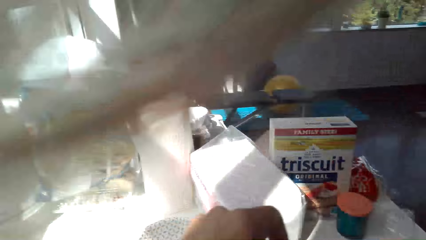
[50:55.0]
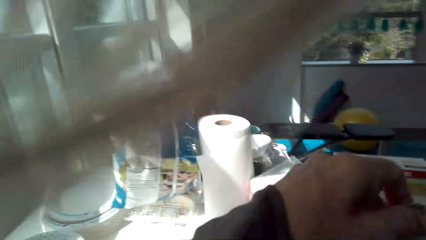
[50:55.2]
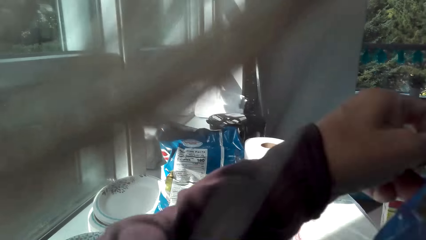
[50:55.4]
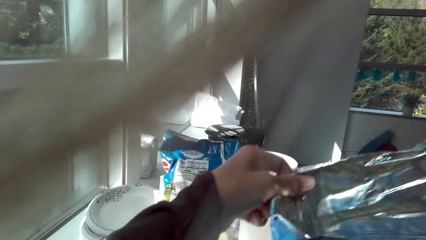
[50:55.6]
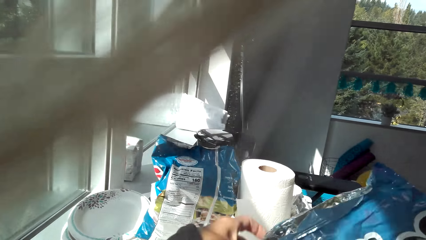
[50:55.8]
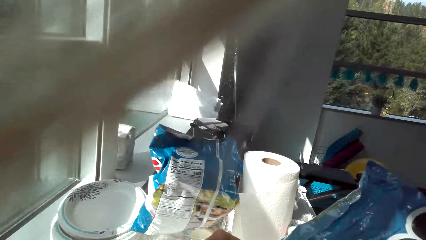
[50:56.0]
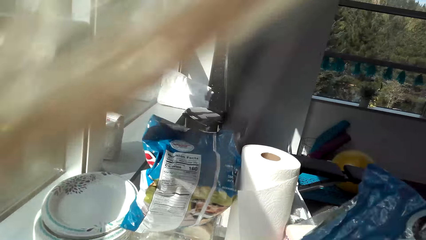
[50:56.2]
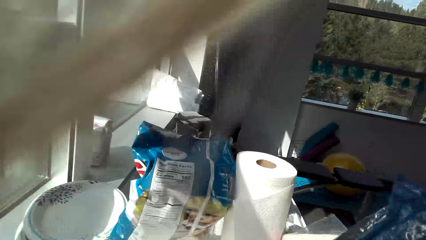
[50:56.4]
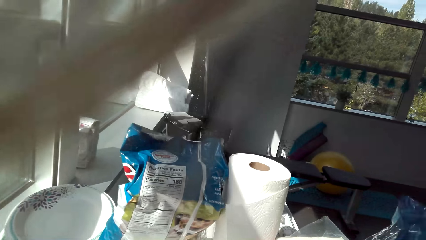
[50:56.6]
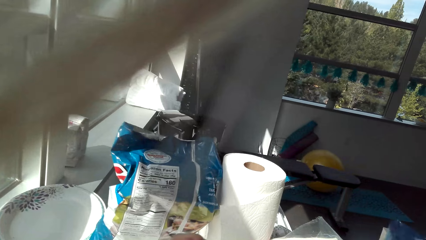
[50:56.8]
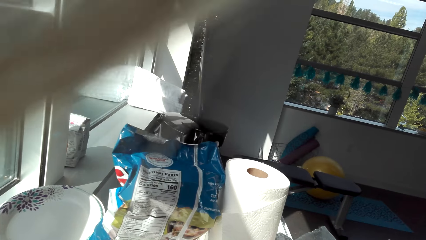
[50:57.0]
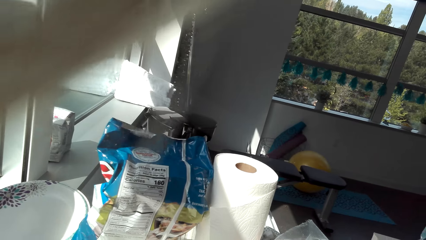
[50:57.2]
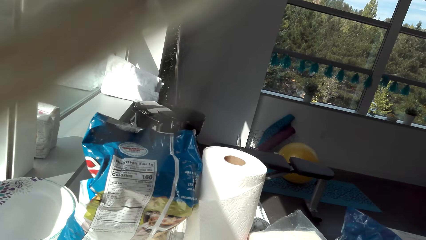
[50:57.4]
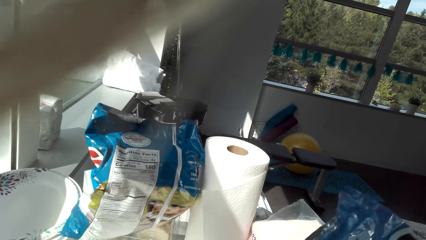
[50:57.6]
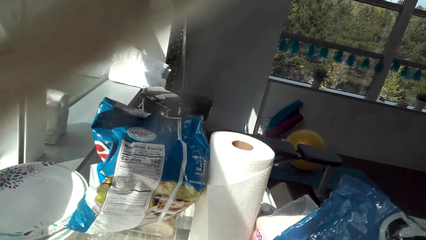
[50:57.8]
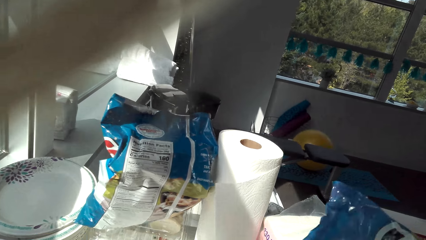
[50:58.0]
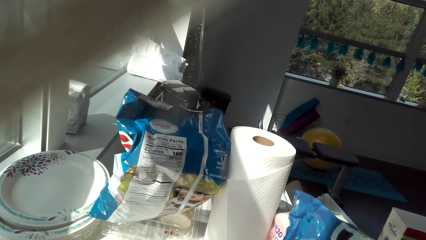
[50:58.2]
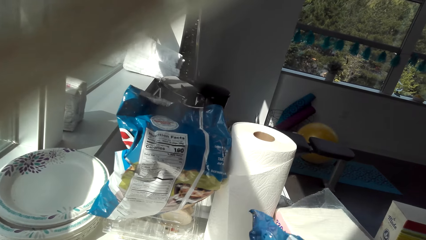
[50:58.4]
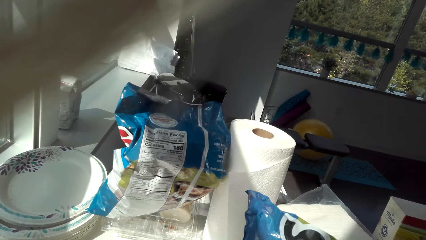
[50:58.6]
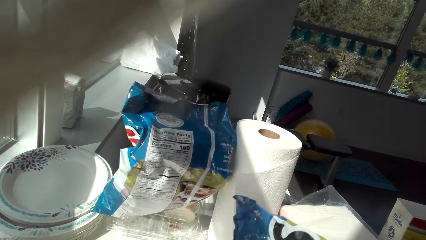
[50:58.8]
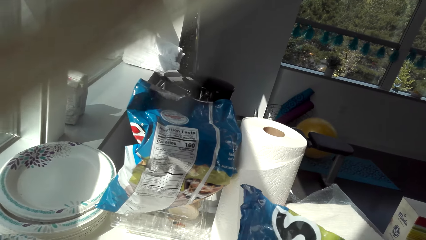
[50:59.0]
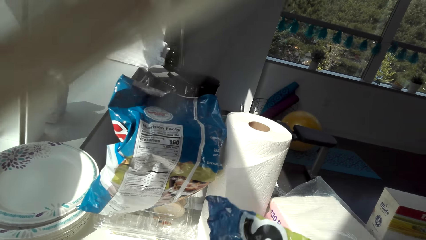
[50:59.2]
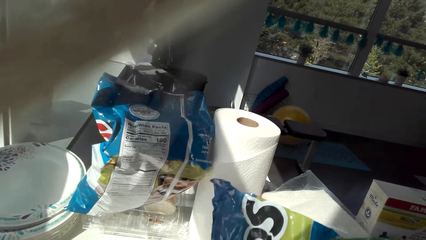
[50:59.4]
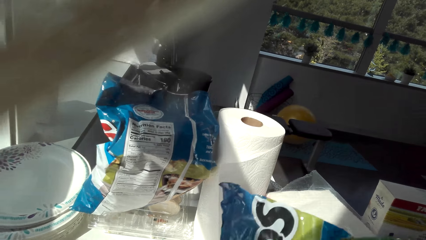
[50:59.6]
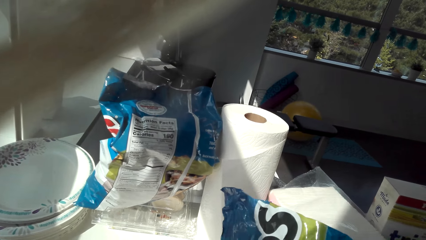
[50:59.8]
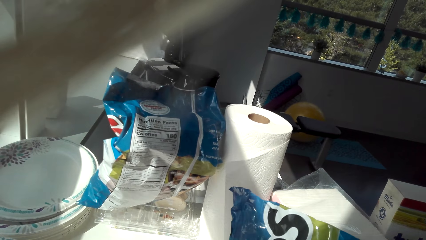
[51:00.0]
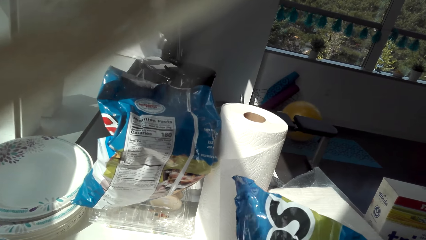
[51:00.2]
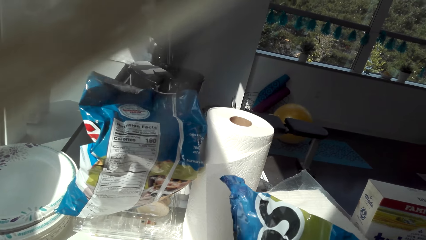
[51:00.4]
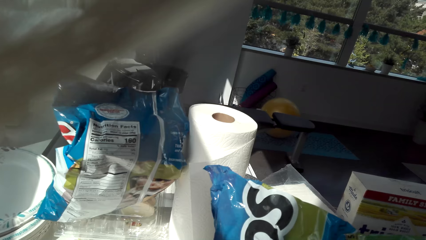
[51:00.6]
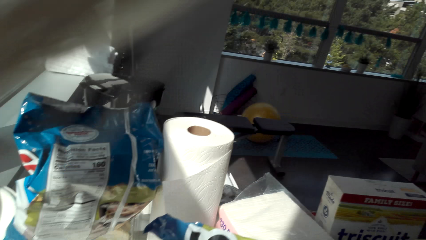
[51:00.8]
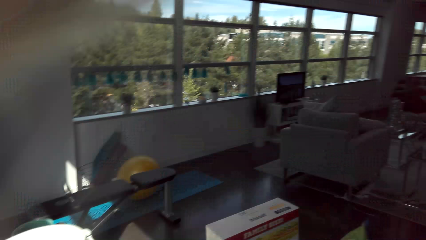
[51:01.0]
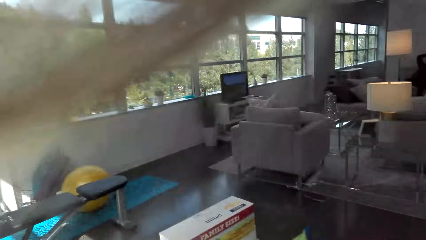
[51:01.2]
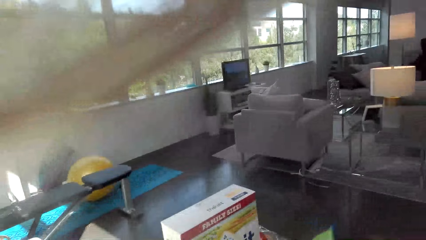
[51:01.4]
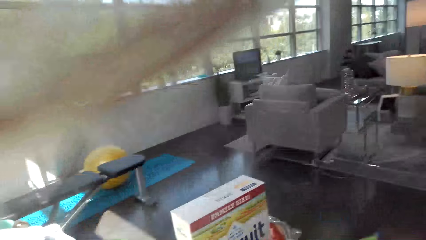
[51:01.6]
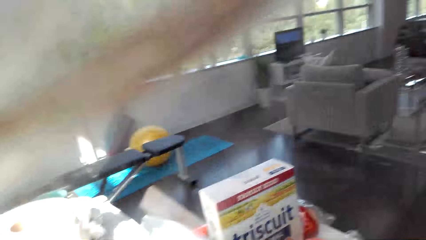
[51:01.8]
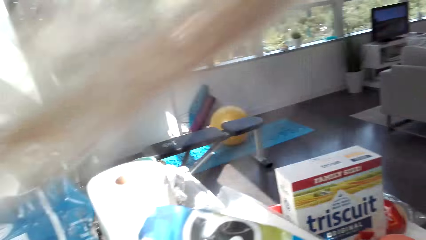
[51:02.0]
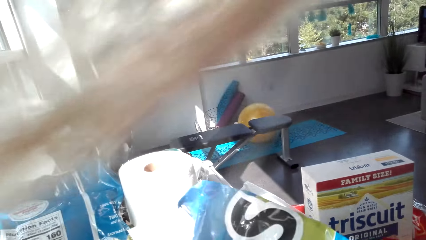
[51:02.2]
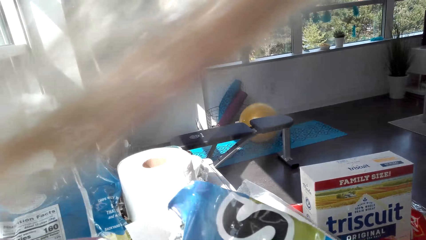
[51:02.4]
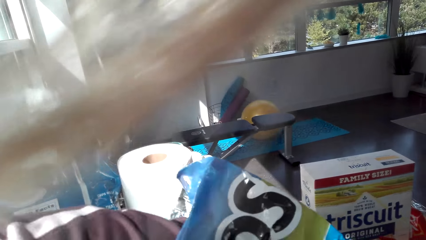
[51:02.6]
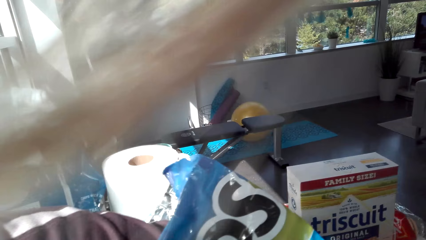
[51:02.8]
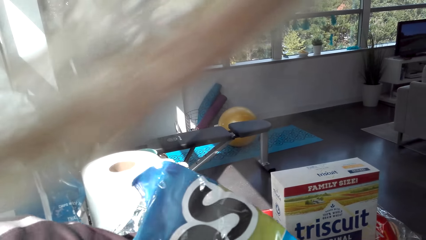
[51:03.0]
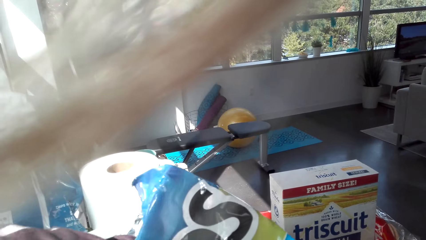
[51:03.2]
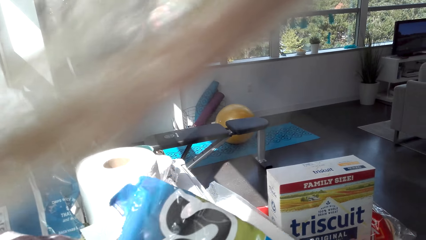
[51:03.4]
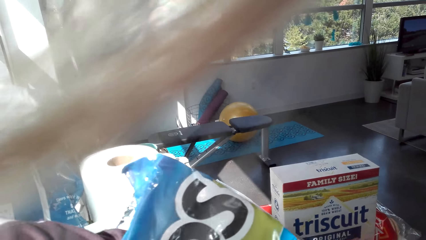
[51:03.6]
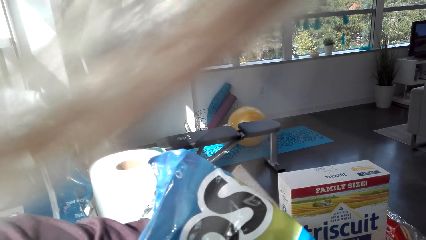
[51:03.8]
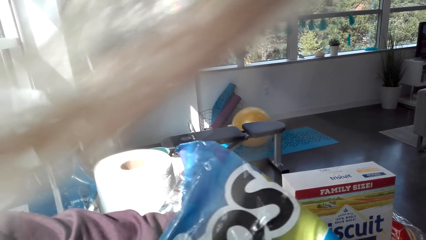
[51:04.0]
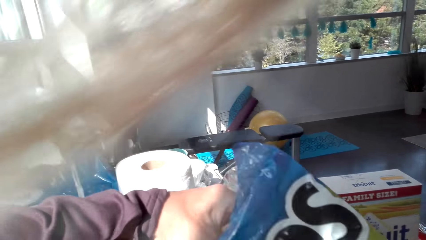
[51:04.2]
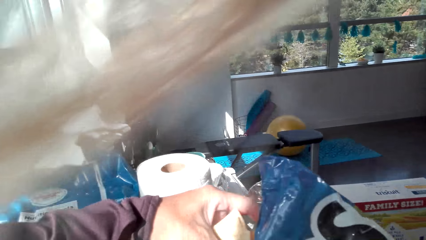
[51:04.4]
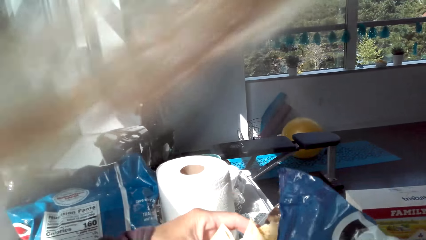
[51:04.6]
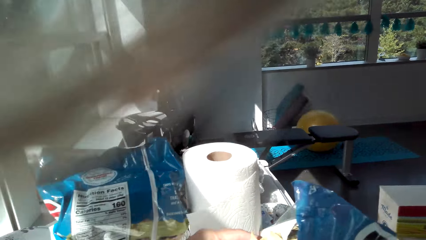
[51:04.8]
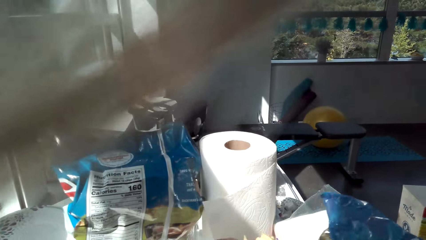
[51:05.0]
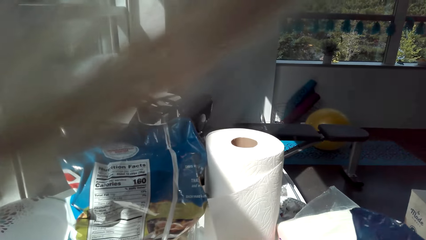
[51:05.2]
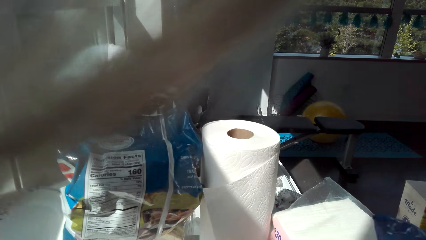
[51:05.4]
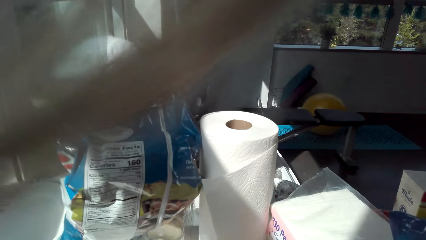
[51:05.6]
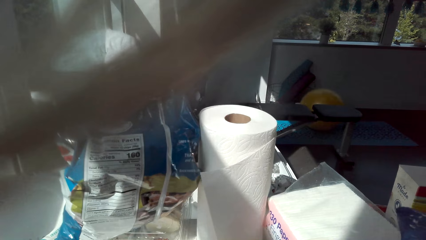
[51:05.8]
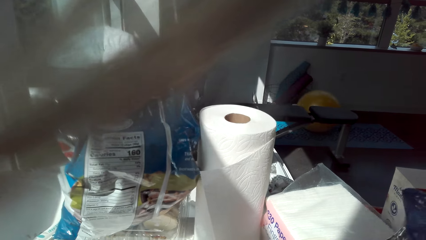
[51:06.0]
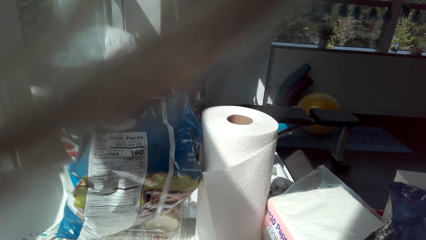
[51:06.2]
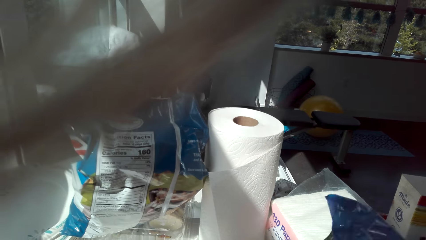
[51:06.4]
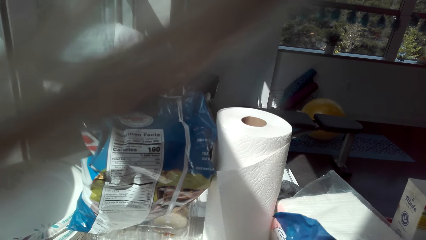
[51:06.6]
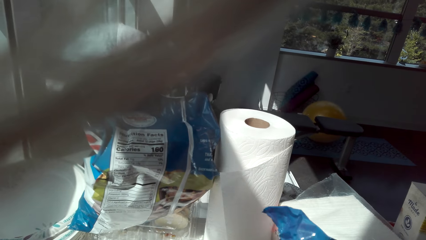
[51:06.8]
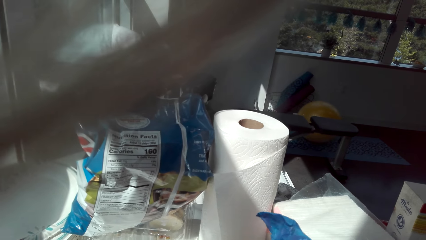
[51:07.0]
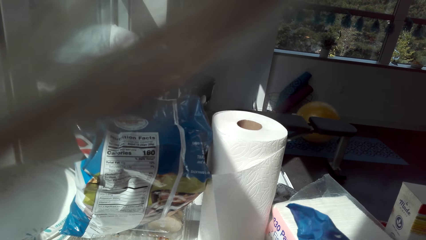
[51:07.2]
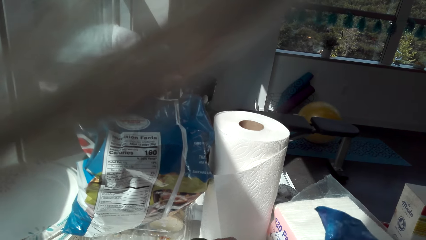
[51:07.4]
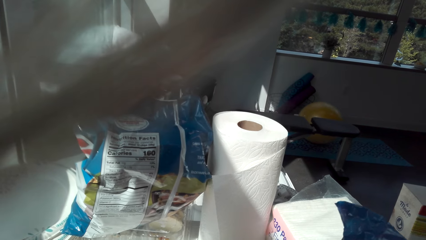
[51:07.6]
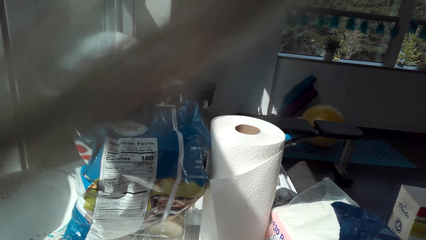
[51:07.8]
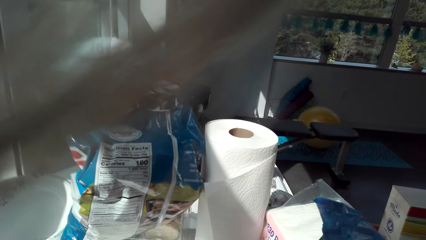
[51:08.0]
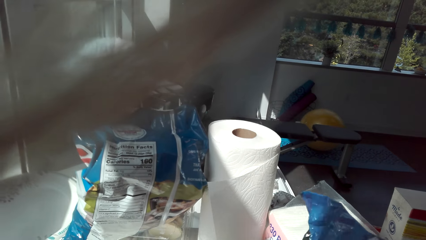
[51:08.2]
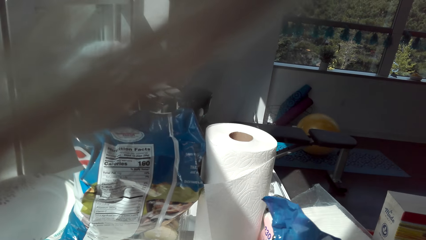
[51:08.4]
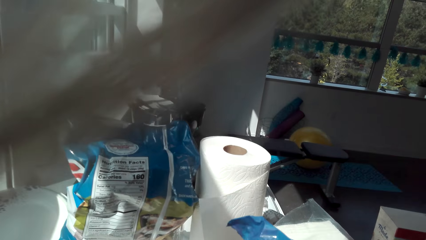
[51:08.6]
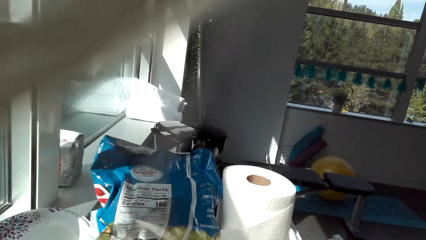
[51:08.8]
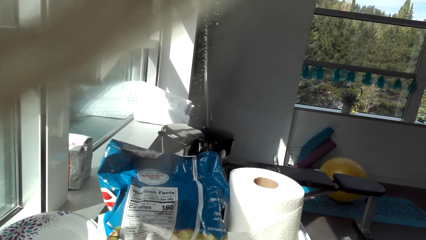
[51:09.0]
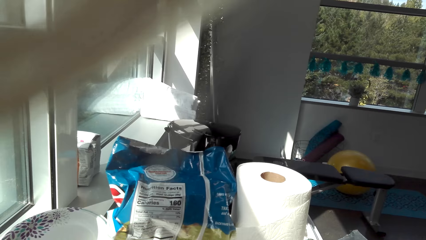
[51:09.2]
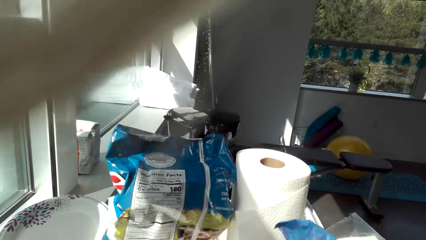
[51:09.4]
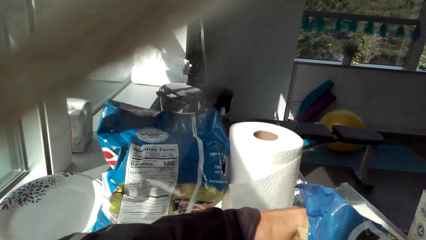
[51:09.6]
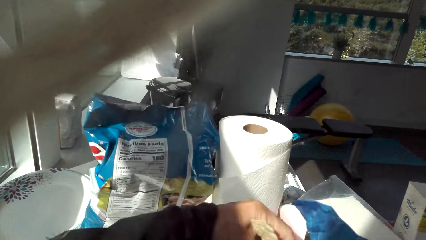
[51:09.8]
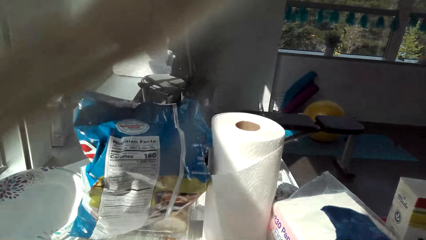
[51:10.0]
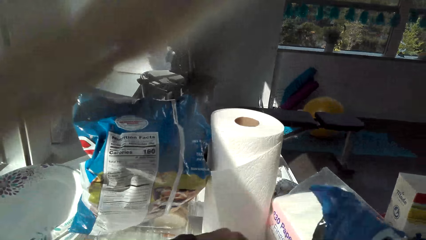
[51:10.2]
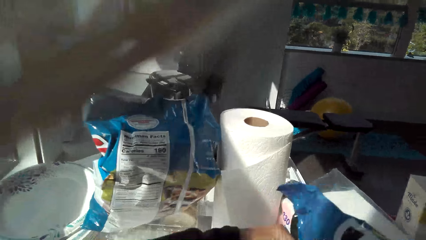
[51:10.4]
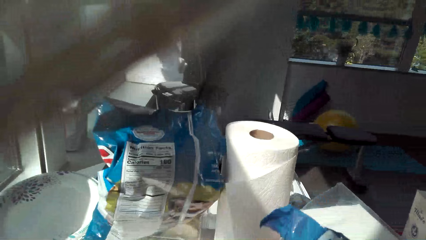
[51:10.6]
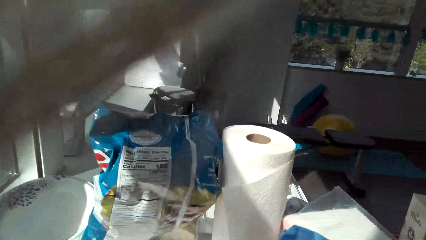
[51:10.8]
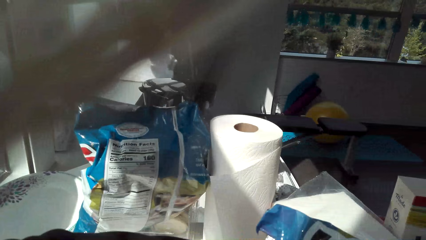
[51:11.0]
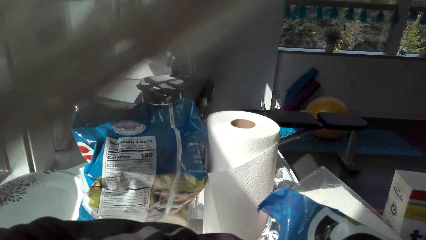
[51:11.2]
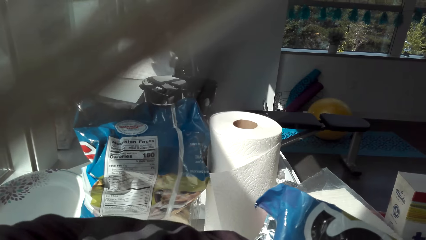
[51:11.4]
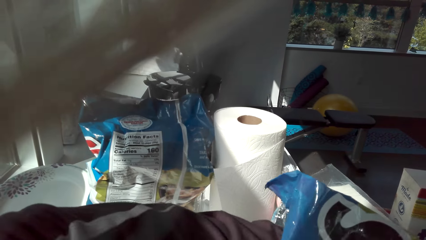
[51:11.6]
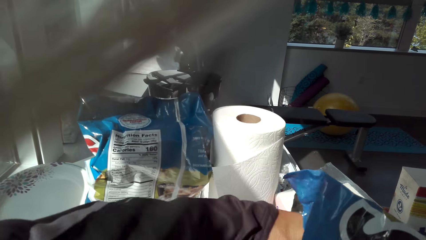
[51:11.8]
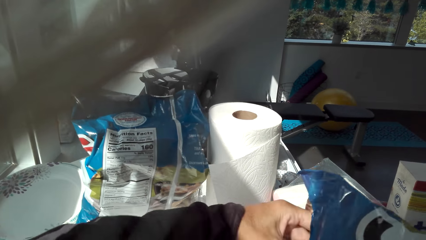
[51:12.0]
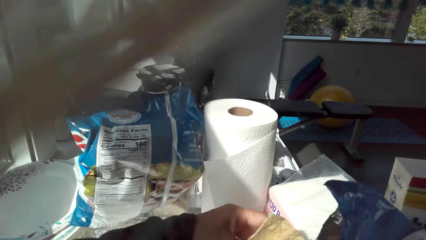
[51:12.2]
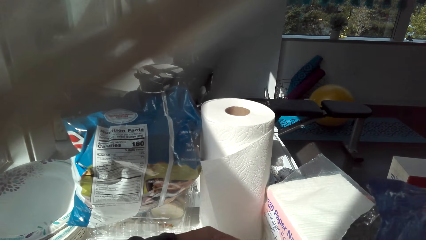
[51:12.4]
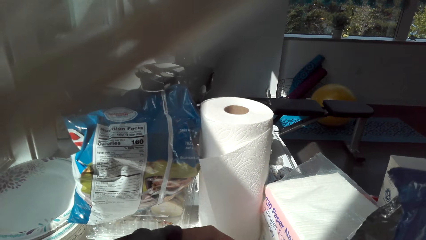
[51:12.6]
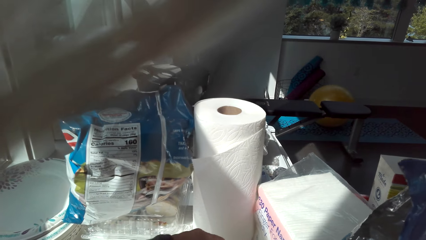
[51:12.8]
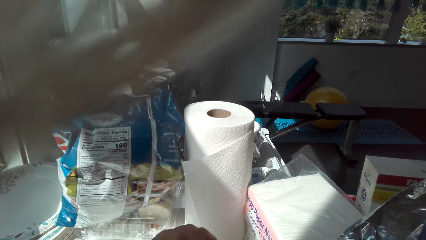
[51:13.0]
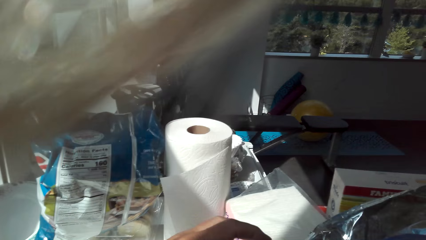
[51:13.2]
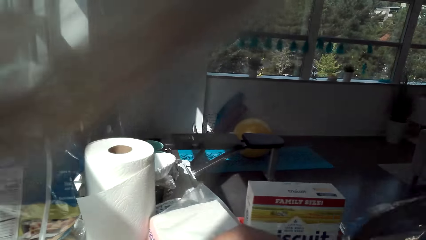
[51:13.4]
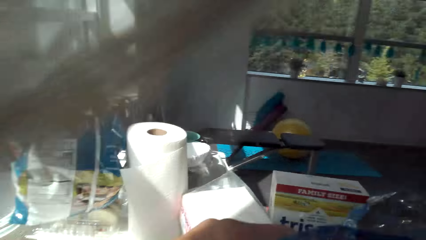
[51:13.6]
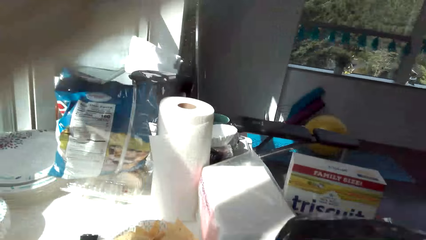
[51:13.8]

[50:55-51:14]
The camera wearer opens the packet of crisps. They put crisps in a plate. They look around. They pick crisps in the packet with a hand. They put crisps in the plate. They pick crisps in the packet with a hand. They put crisps in the plate. They look around. They pick crisps in the packet with a hand. They put crisps in the plate. They pick crisps in the packet with a hand. They put crisps in the plate.
